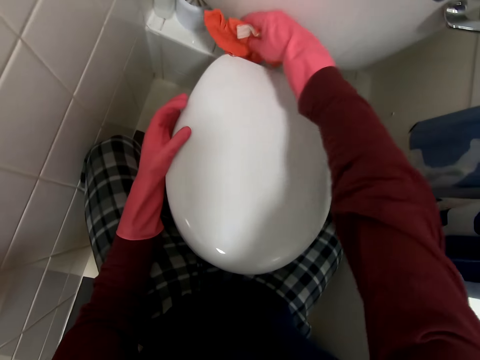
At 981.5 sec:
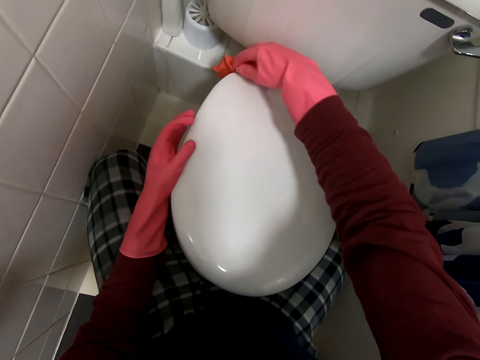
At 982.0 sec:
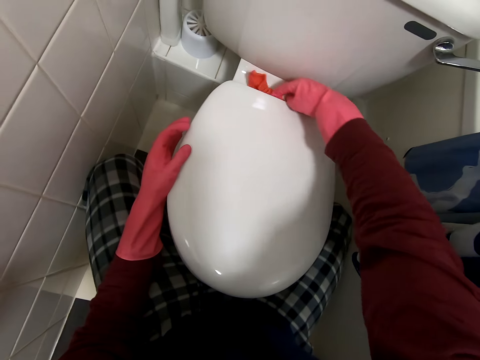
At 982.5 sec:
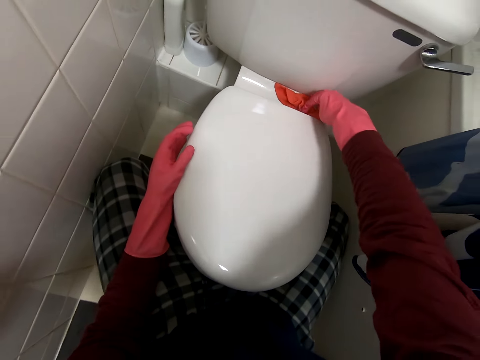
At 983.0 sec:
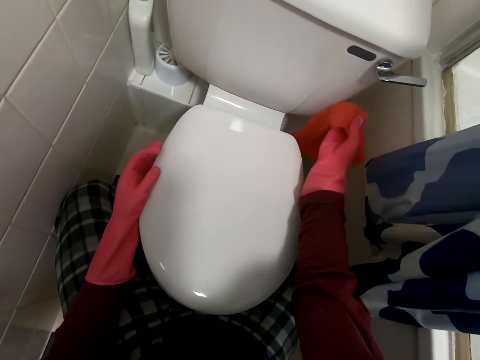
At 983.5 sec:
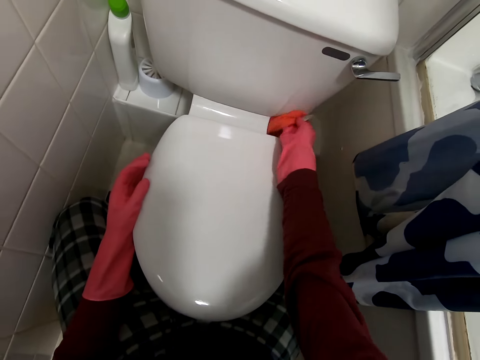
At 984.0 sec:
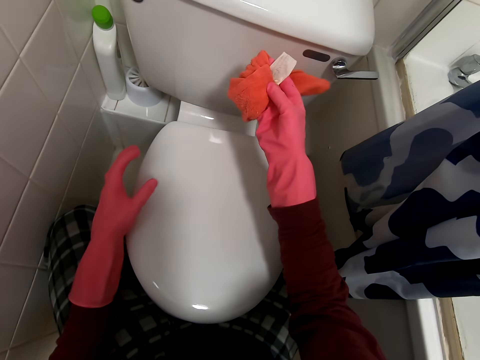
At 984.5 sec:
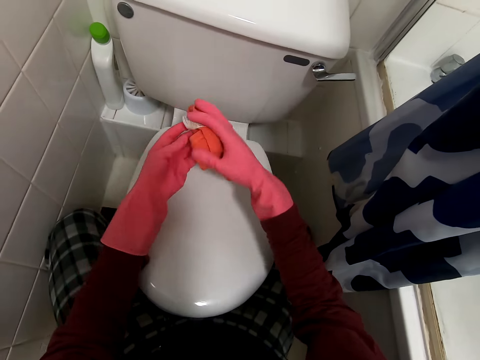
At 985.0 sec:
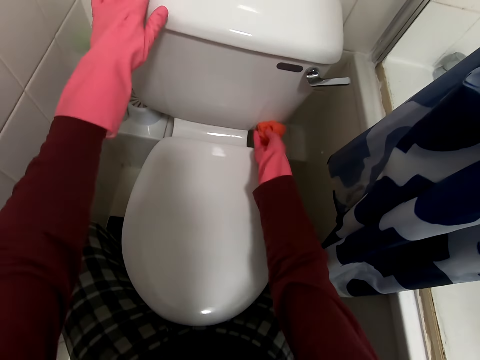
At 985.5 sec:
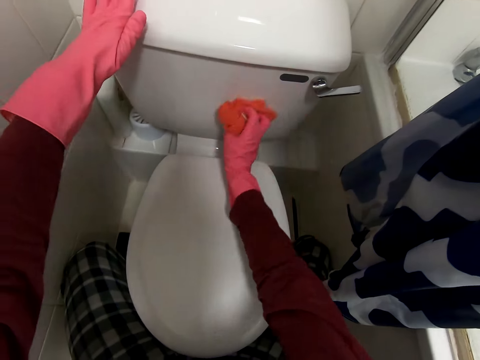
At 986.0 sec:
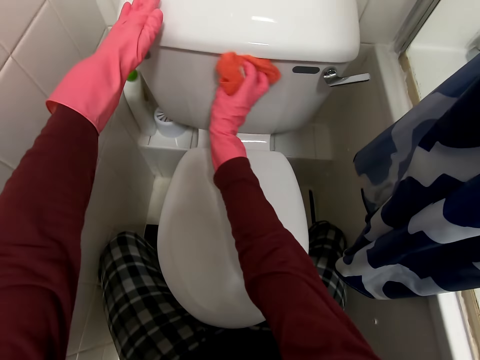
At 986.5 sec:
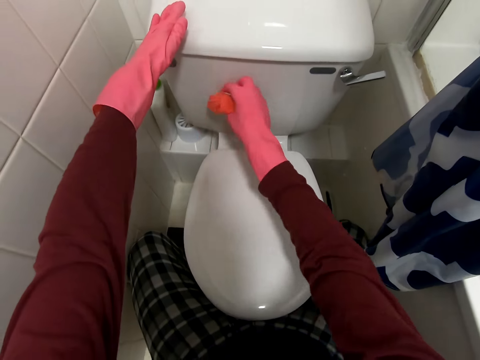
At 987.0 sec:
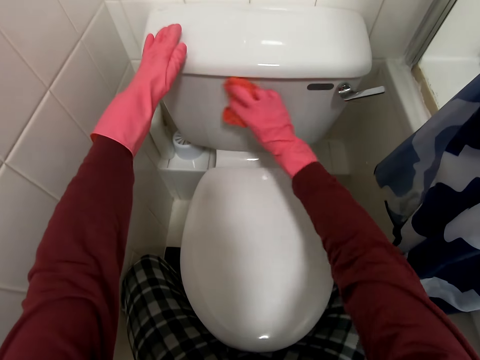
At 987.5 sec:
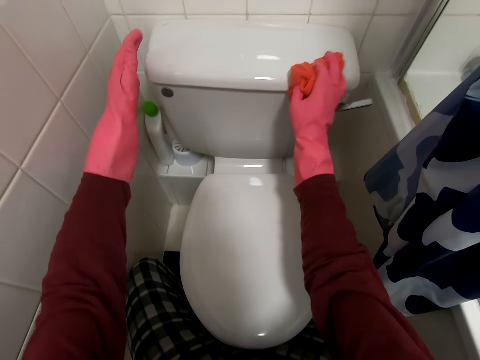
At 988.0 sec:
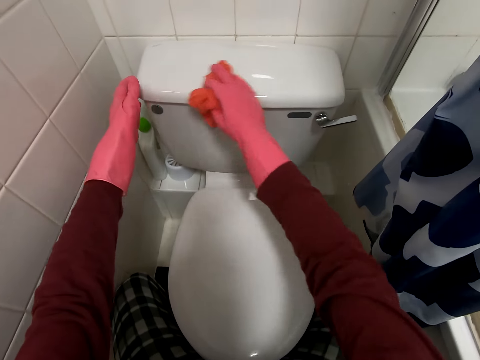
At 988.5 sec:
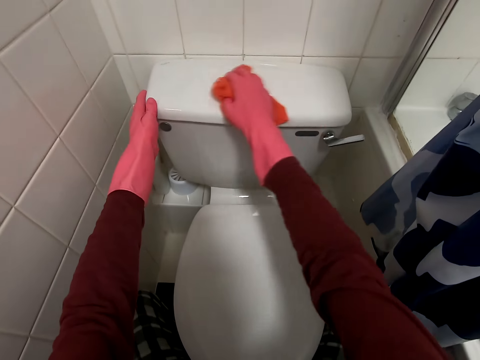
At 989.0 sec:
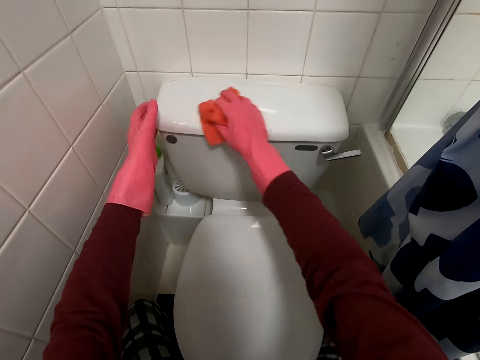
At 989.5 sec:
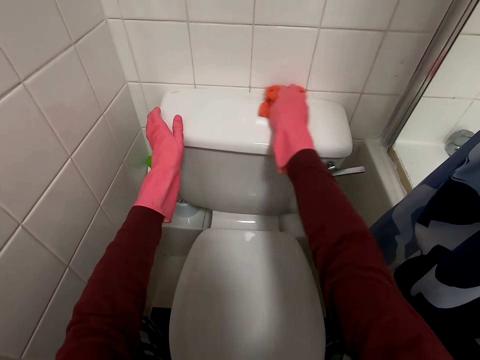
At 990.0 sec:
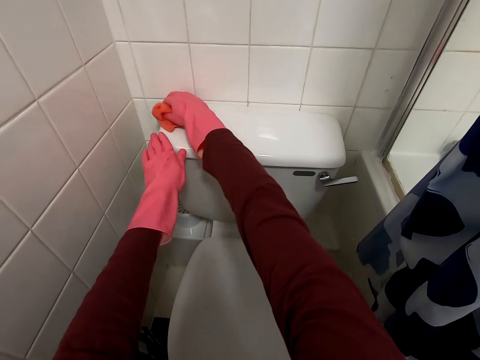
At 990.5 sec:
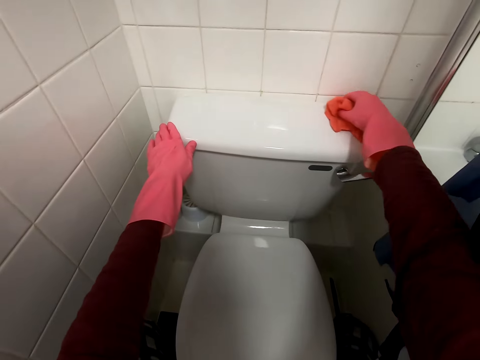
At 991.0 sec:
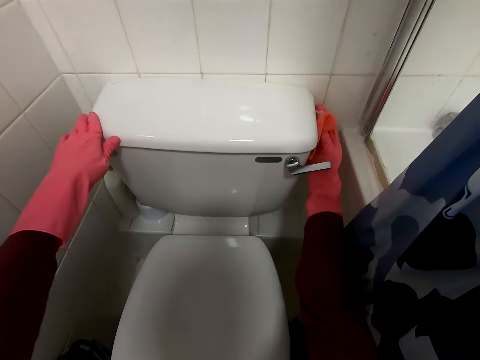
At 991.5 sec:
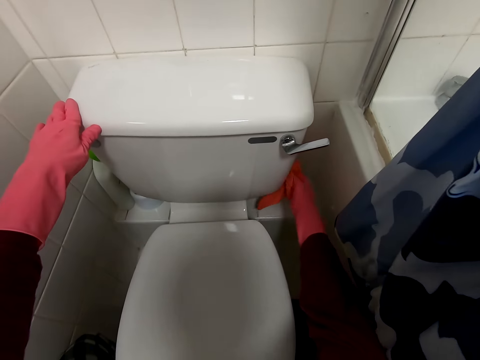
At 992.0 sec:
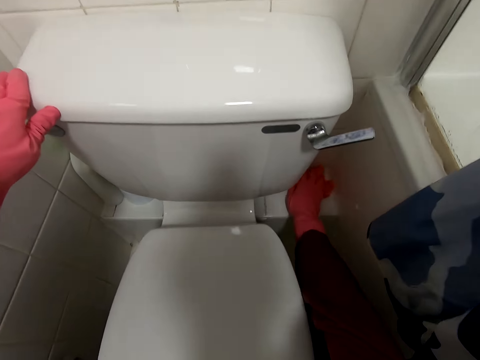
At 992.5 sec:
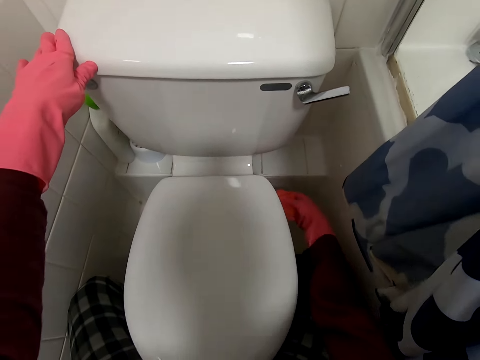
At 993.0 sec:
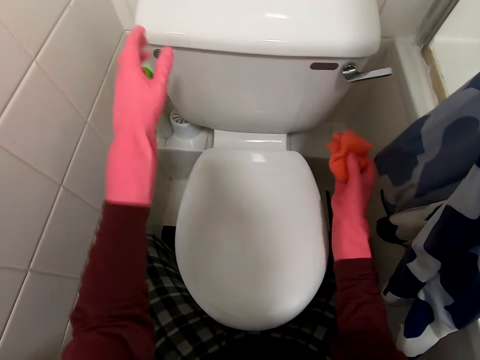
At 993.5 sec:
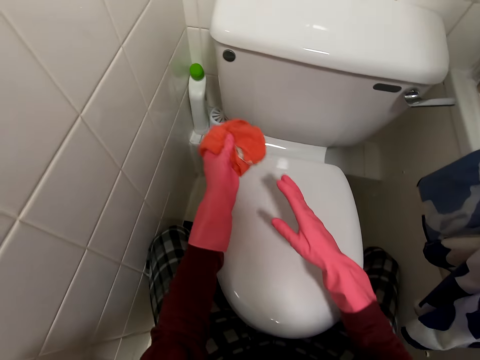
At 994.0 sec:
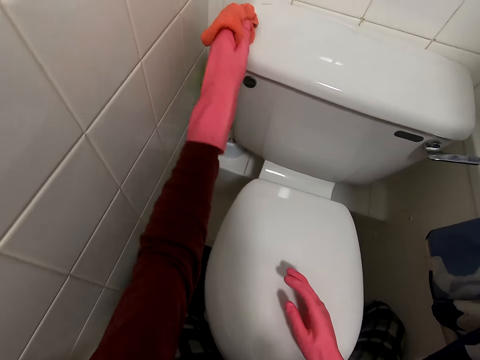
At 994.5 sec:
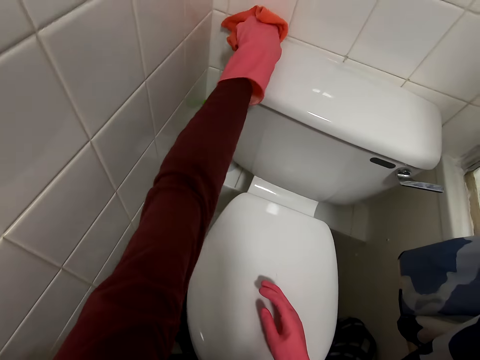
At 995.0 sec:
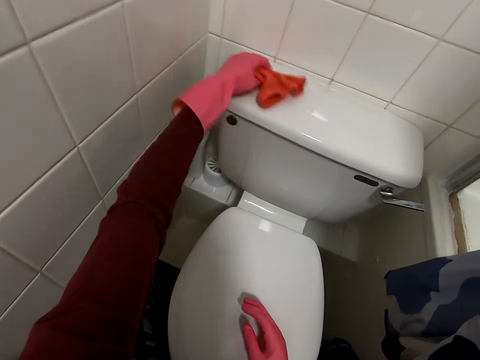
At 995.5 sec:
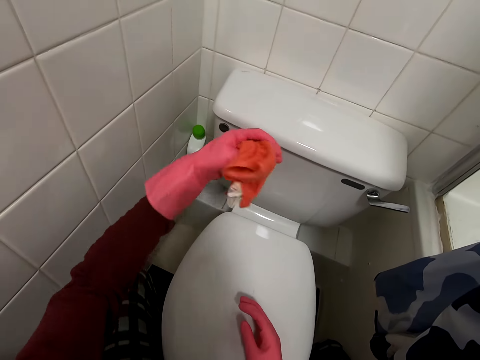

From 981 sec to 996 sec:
The camera wearer wipes the cistern with the cloth. She wipes the tiles with the cloth. She places the cloth in her left hand. She wipes the cistern with the cloth.

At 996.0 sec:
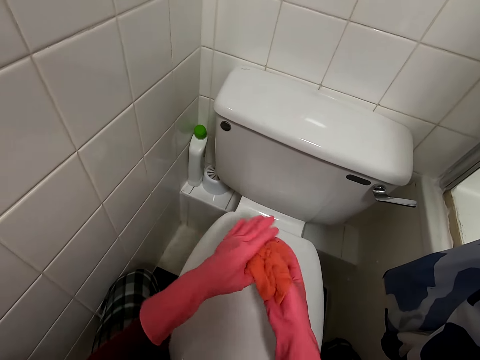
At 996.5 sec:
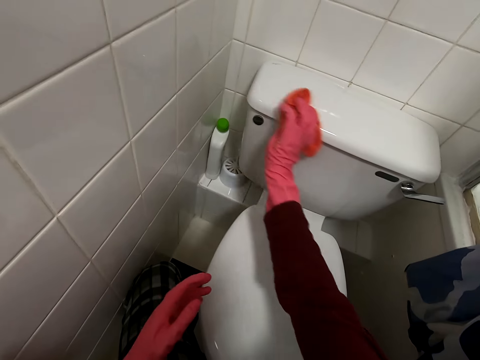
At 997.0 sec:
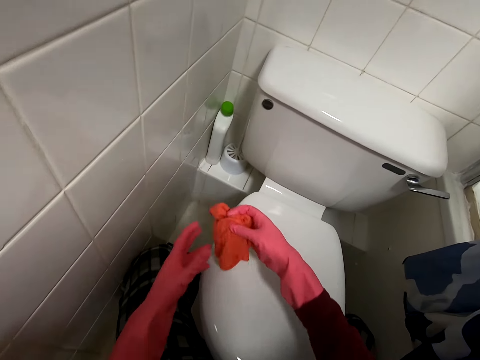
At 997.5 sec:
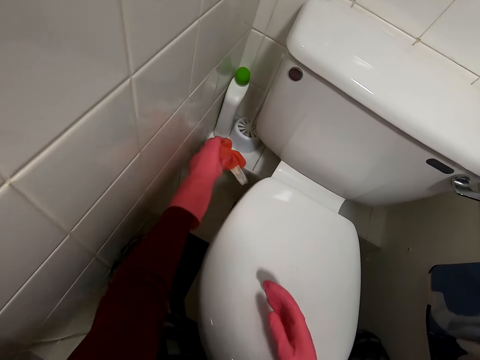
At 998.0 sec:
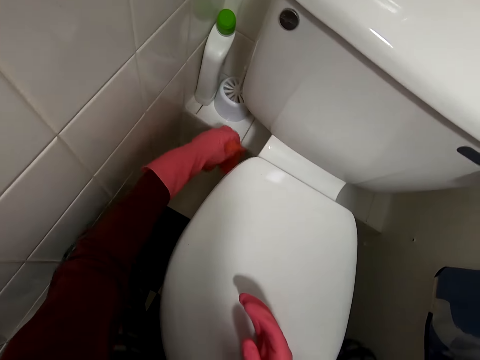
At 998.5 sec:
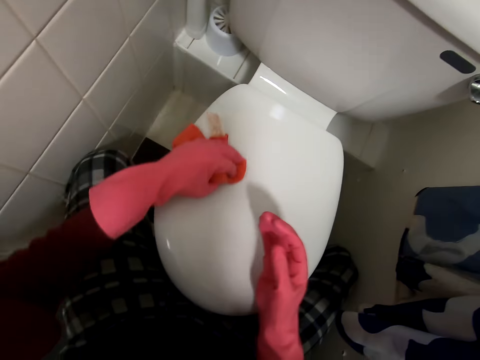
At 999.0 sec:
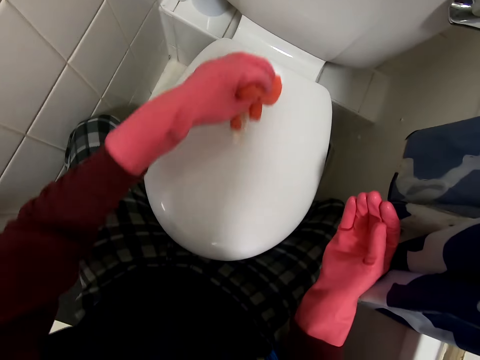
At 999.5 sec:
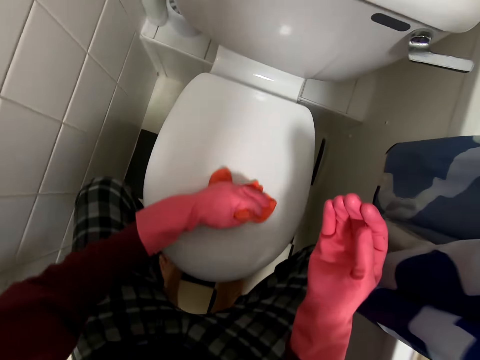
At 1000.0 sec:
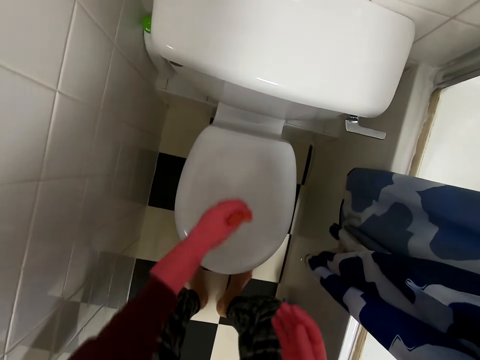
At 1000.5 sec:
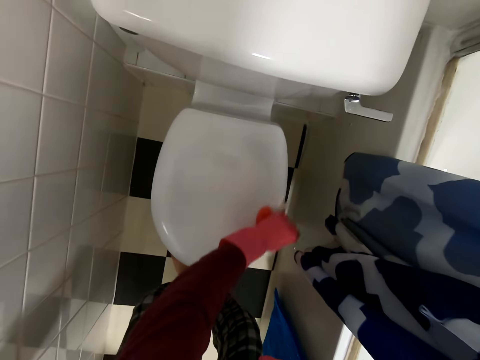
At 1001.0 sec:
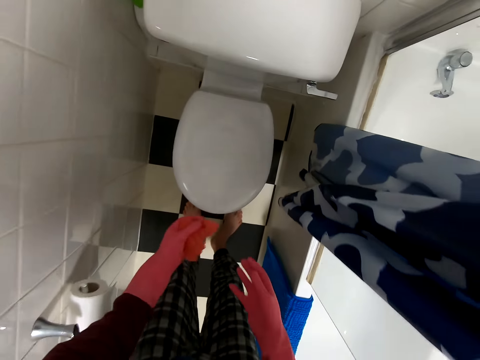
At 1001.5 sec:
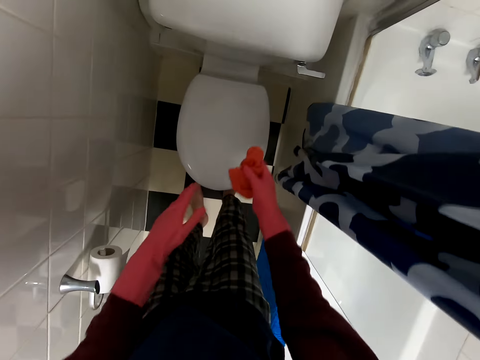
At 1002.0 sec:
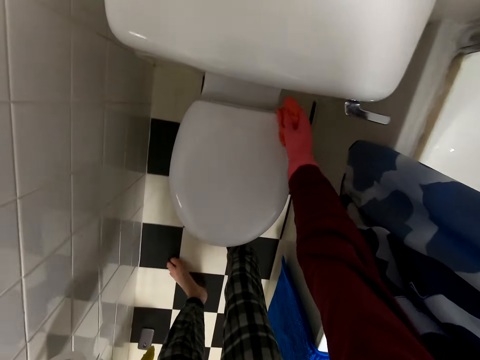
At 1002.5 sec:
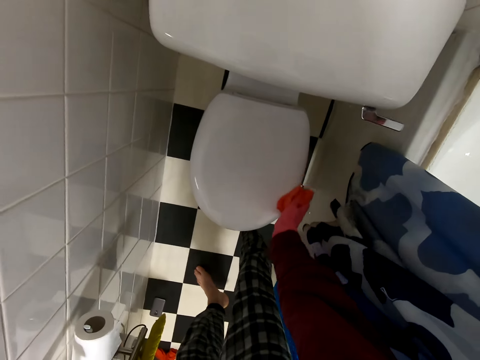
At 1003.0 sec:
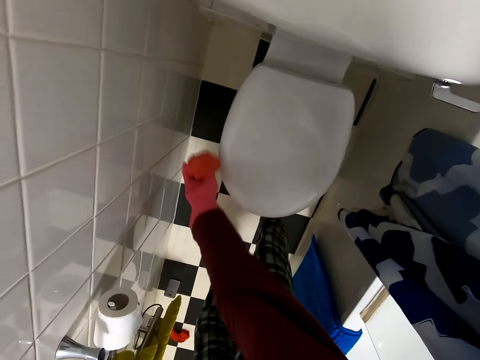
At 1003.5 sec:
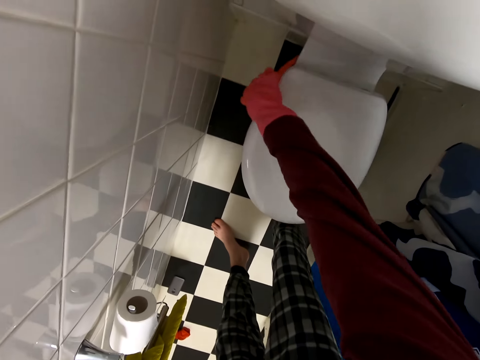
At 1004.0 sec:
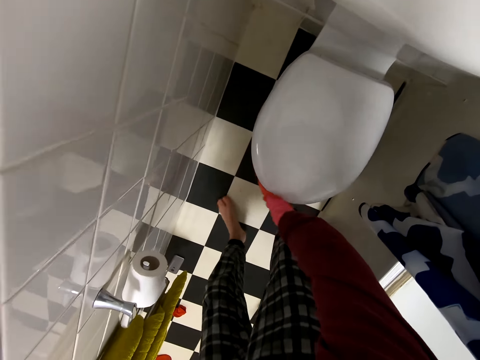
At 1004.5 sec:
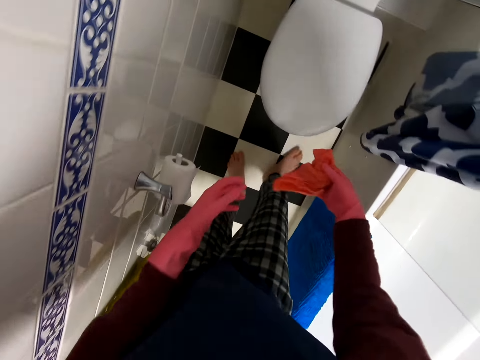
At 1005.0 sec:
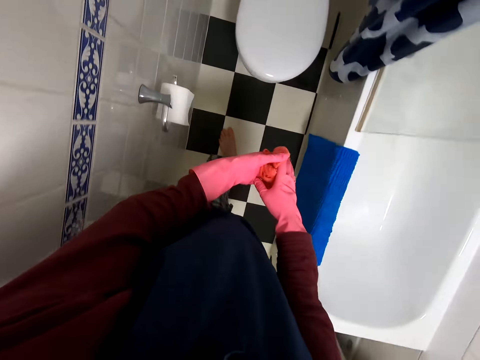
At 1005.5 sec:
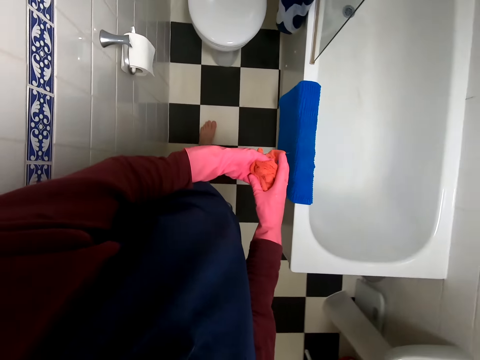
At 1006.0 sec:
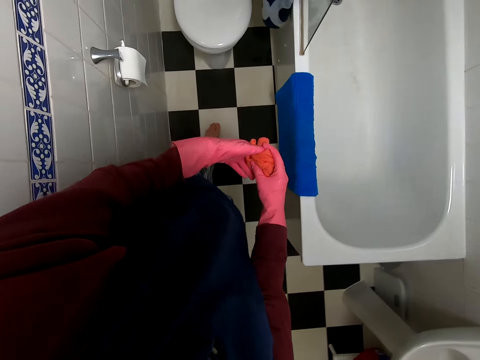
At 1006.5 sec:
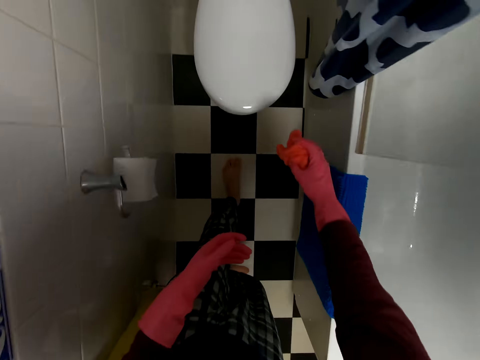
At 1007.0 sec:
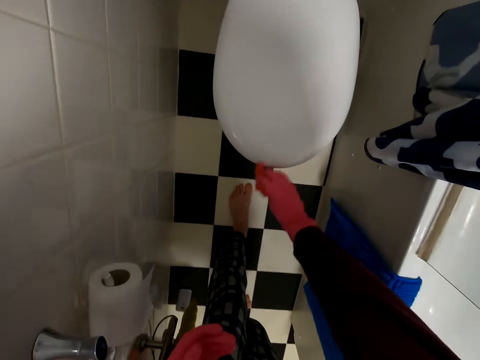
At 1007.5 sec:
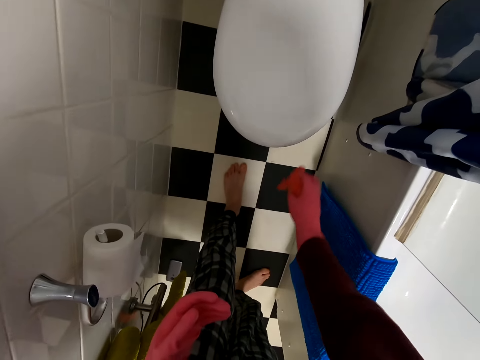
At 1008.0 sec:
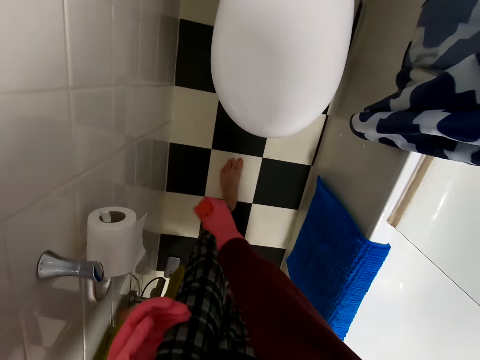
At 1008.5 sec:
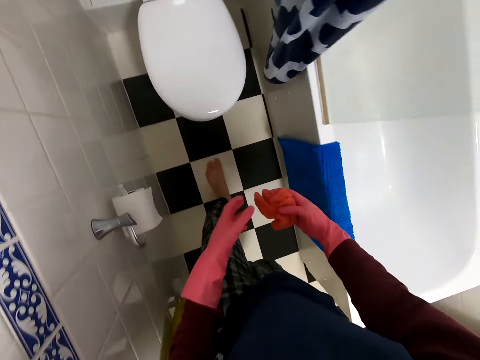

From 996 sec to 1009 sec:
The camera wearer places the cloth in her right hand. She wipes the cistern with the cloth. She places the cloth in her left hand. She wipes the tiles with the cloth. She wipes the toilet lid with the cloth. She bends over the toilet bowl. She wipes the toilet lid with the cloth. She places the cloth in her right hand. She wipes the toilet lid with the cloth. She places the cloth in her left hand. She moves away from the toilet. She moves towards the toilet. She wipes the toilet lid with the cloth.
